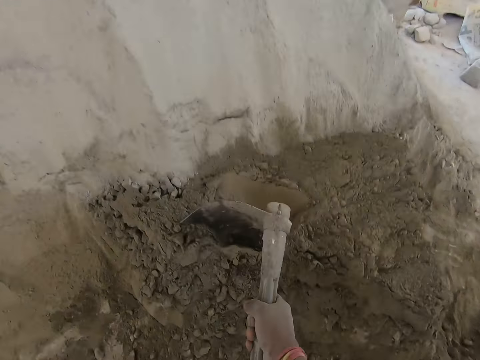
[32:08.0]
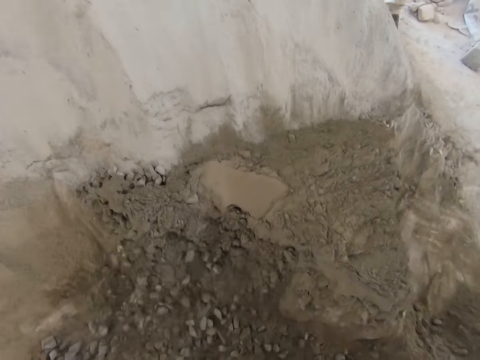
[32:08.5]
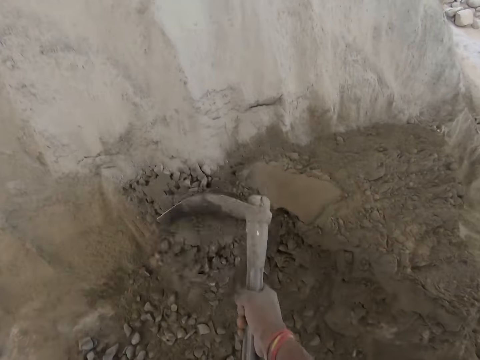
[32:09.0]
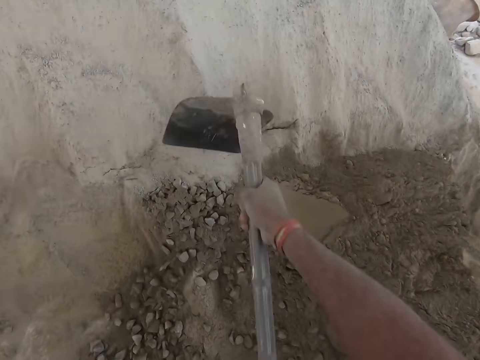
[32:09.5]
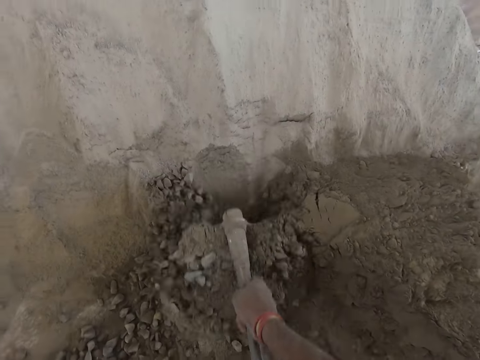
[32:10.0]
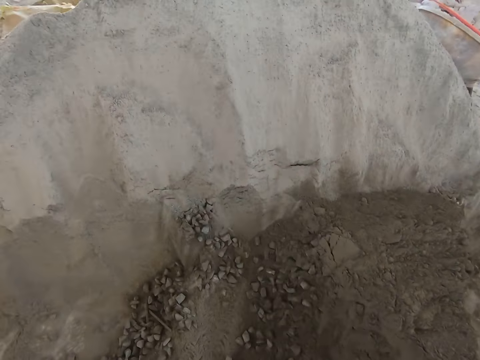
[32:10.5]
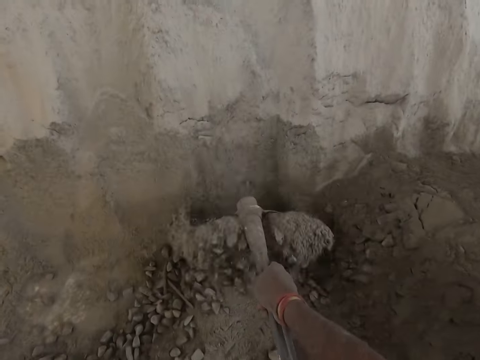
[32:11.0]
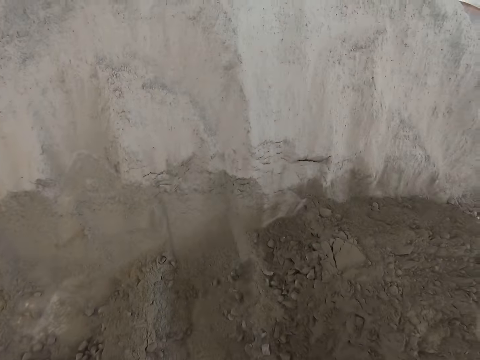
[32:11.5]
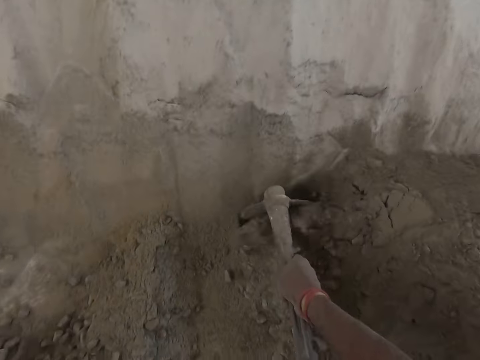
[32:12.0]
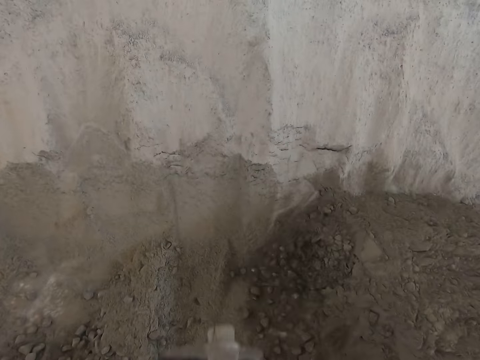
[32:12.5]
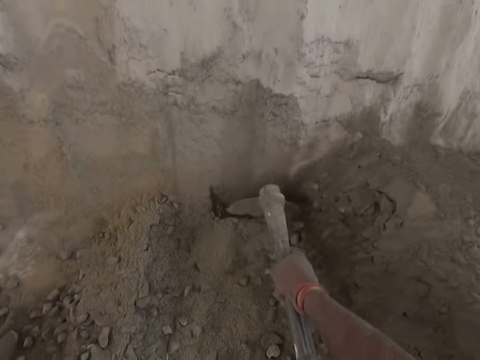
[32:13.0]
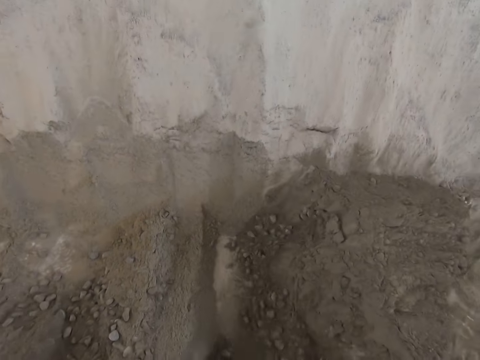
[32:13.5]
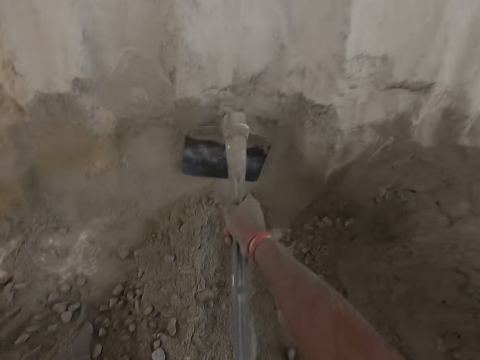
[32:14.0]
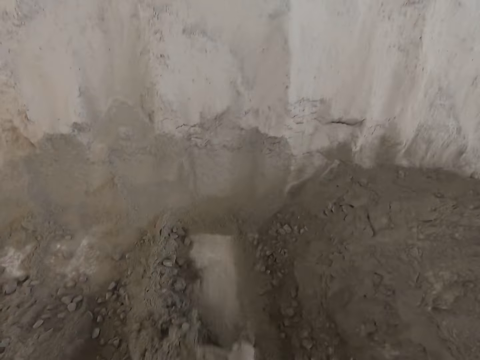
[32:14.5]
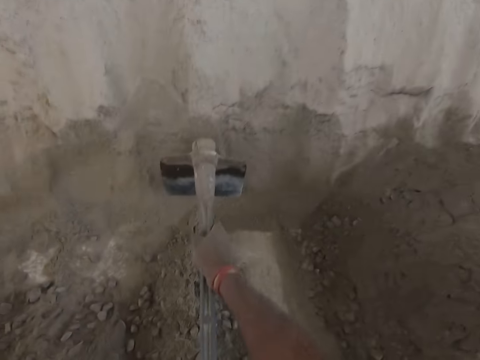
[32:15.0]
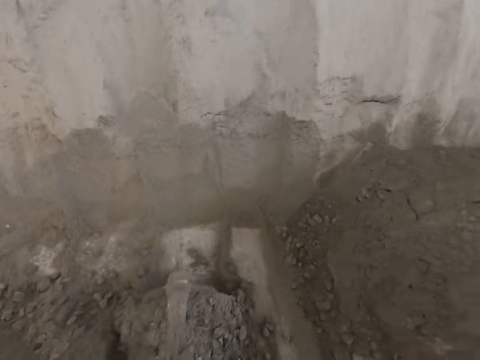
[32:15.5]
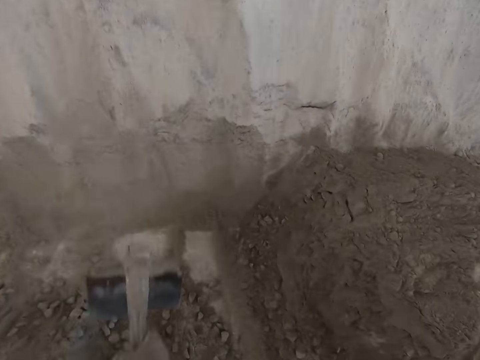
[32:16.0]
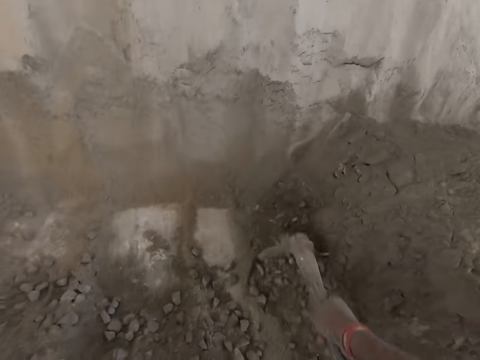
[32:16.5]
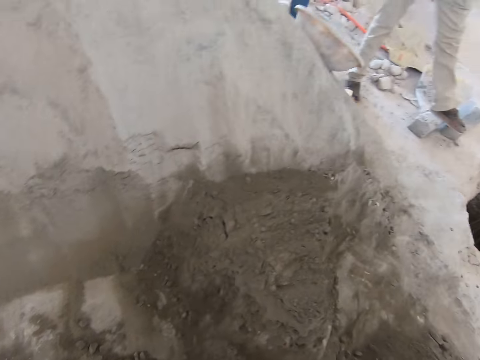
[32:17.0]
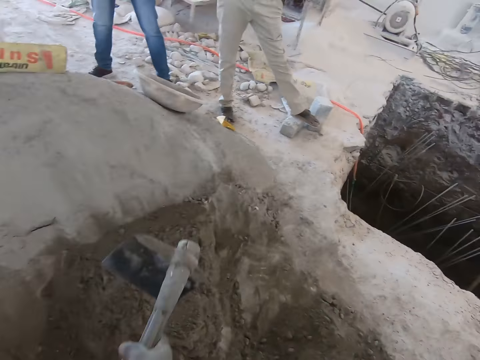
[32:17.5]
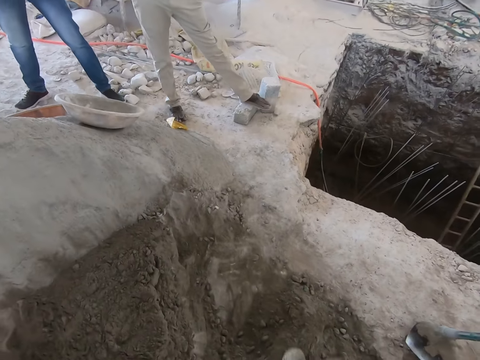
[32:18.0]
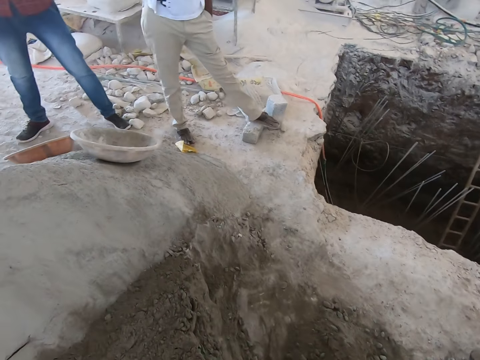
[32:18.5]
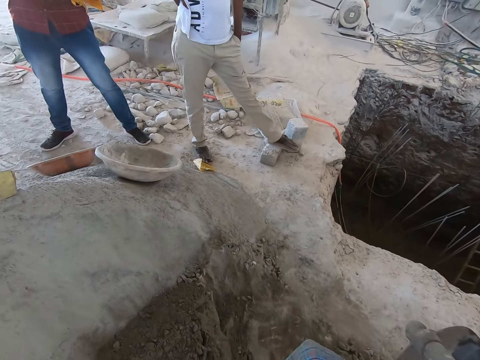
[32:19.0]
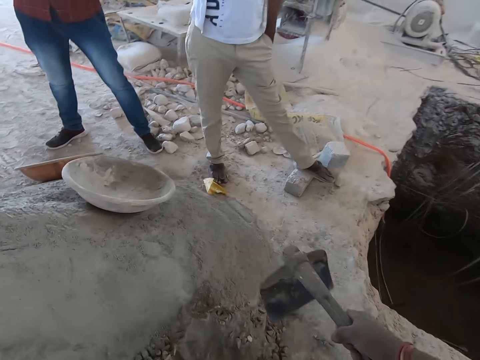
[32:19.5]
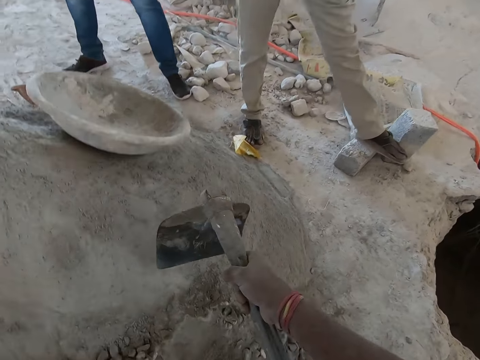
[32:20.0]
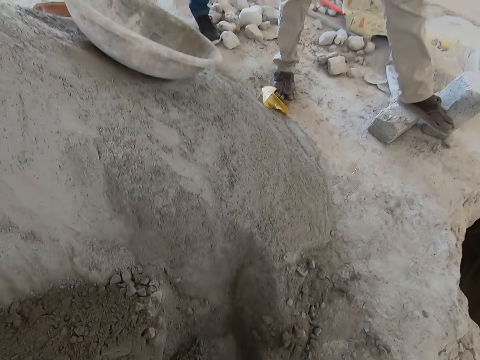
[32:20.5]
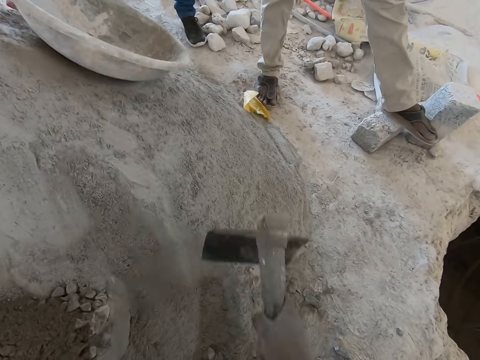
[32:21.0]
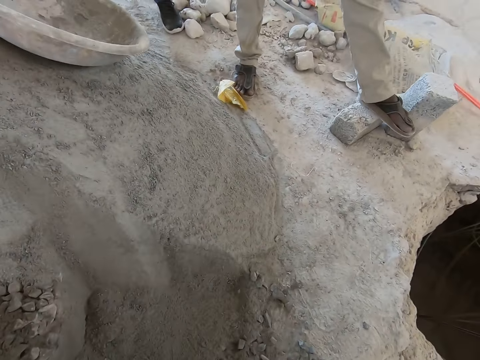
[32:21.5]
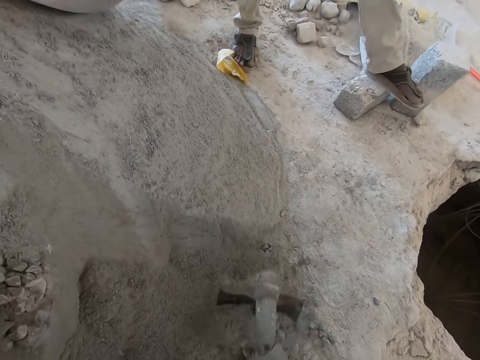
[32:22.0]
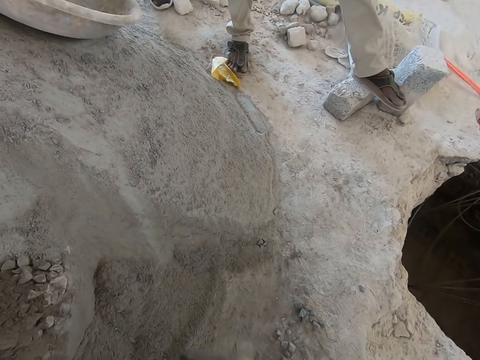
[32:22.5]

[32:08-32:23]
The camera wearer holds a hoe. They dig sand with the hoe or shovel in both hands.

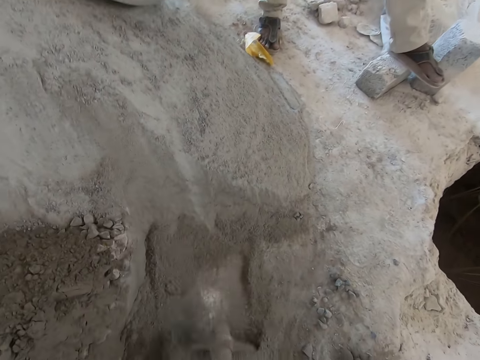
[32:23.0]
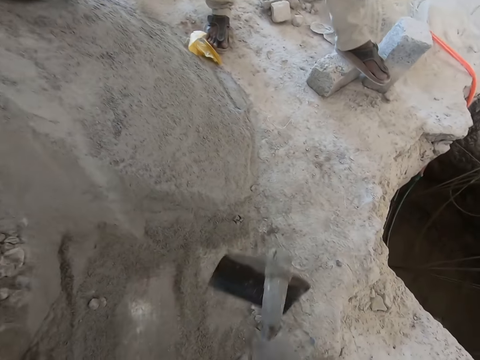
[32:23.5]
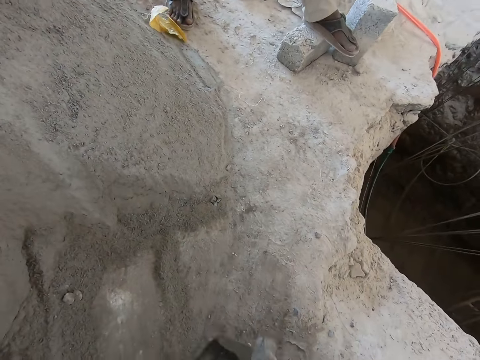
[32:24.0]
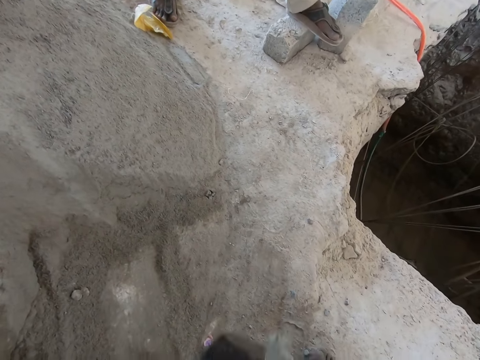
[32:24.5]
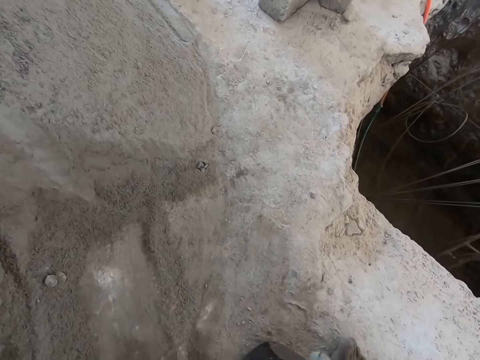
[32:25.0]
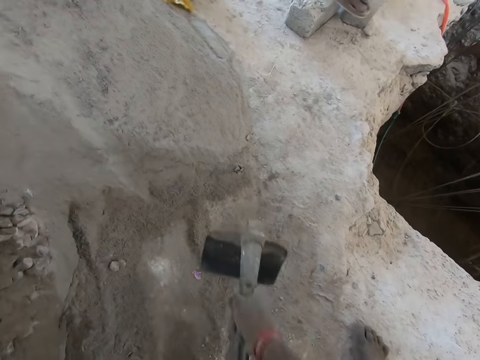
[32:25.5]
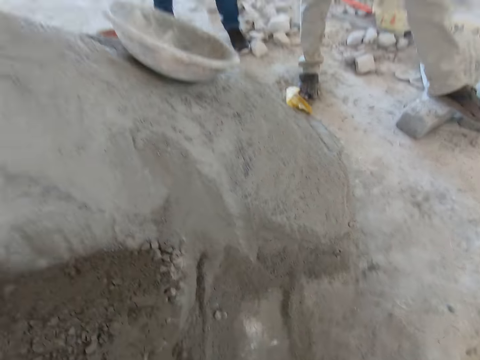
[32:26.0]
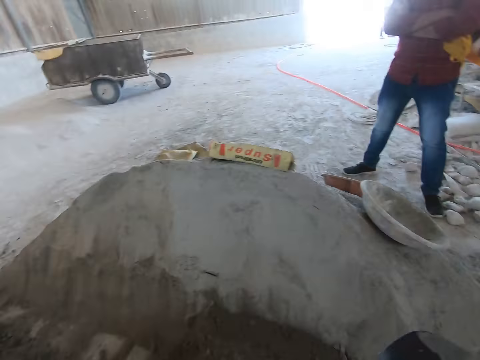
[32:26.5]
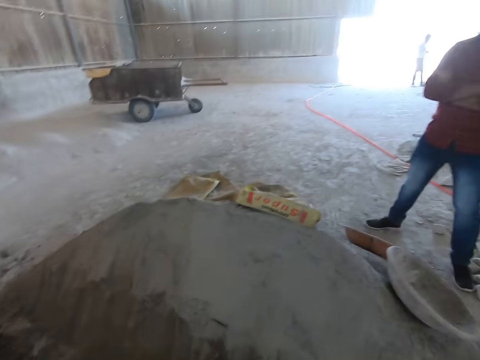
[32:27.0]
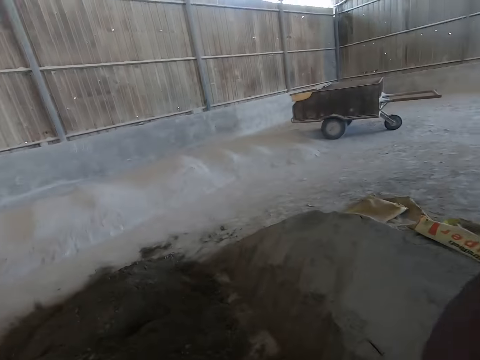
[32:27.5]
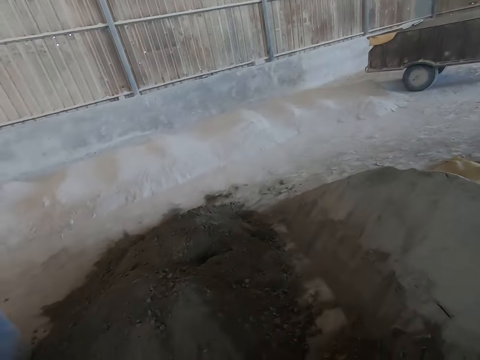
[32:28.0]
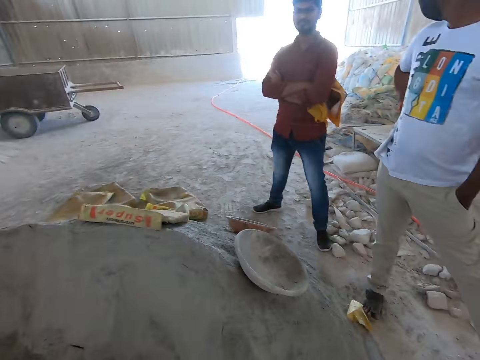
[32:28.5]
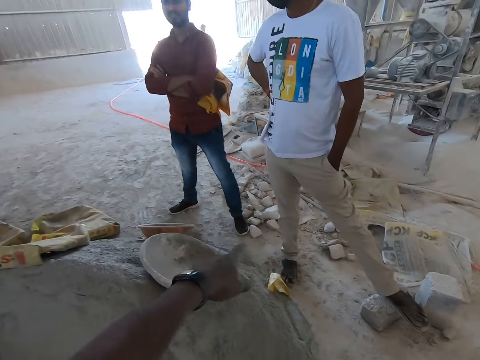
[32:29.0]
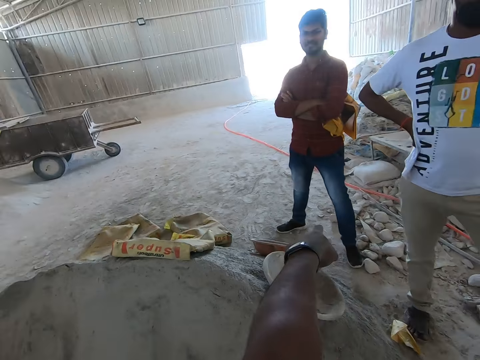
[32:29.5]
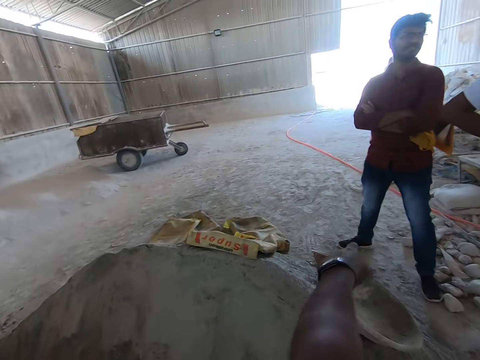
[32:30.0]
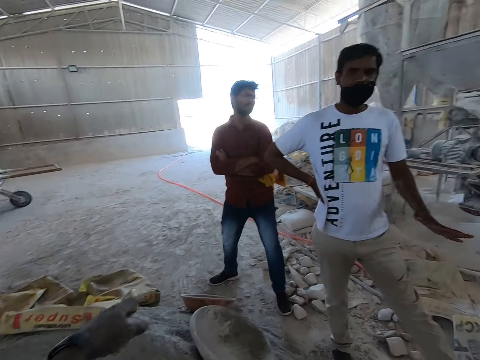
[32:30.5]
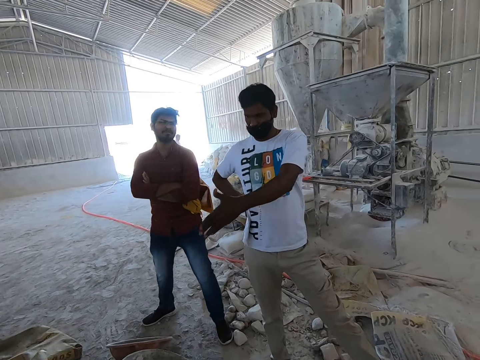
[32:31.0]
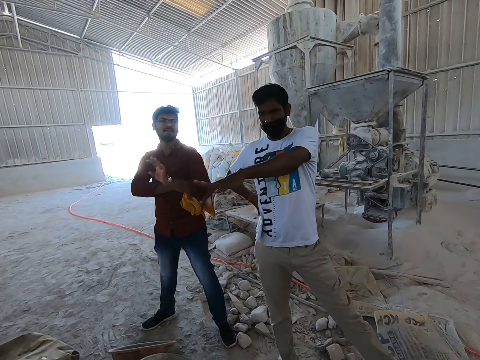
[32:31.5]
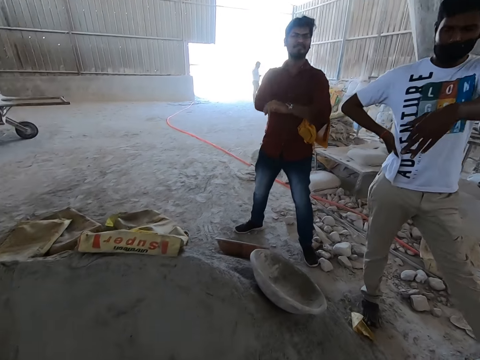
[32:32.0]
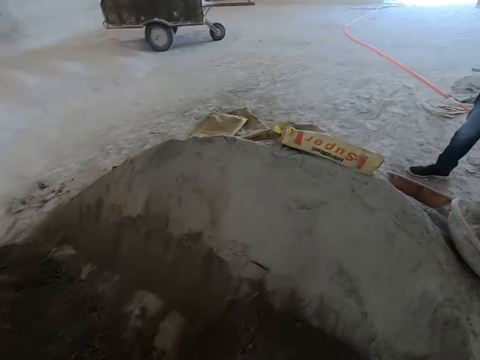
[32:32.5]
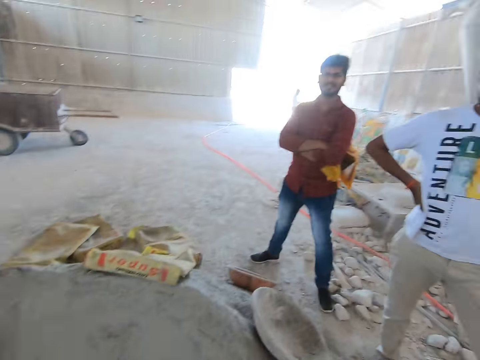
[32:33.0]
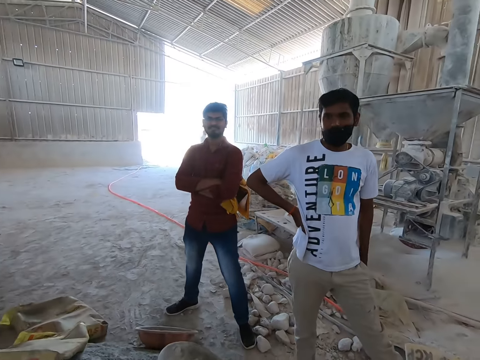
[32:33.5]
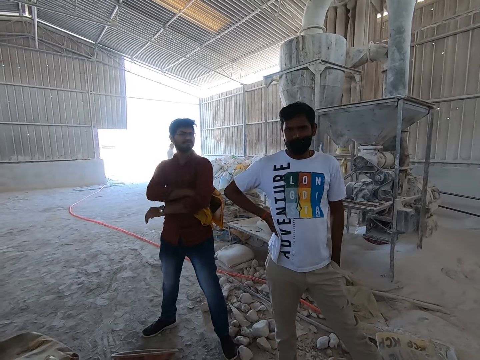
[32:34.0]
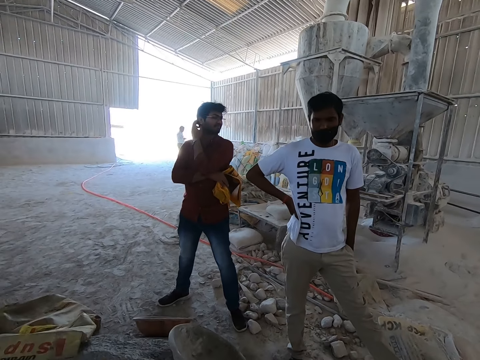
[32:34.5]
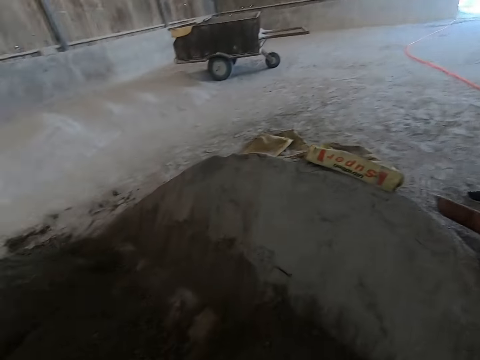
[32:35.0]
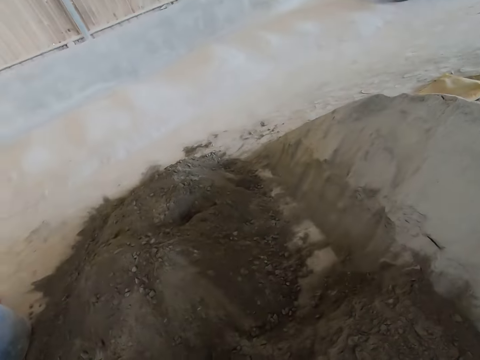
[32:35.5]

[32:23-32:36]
The camera wearer interacts with a man and another man.
